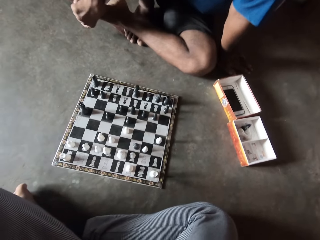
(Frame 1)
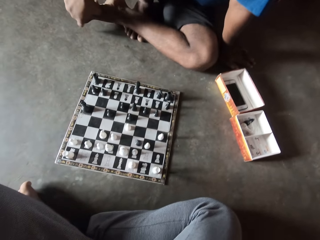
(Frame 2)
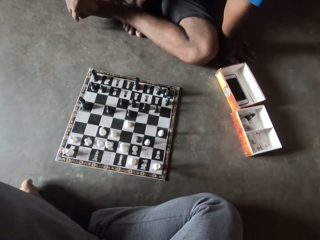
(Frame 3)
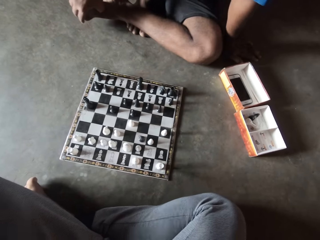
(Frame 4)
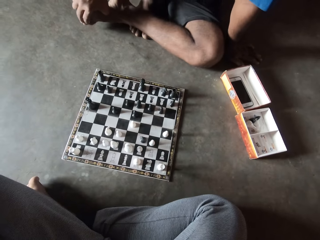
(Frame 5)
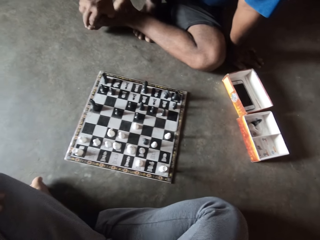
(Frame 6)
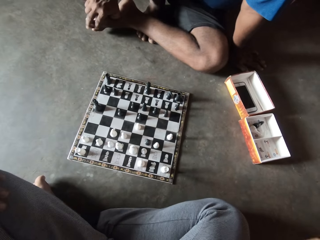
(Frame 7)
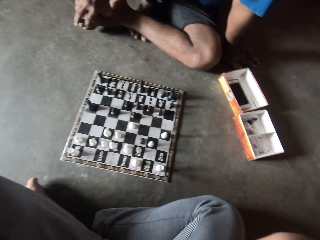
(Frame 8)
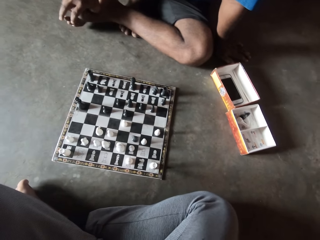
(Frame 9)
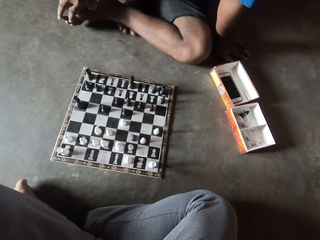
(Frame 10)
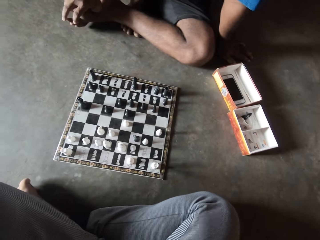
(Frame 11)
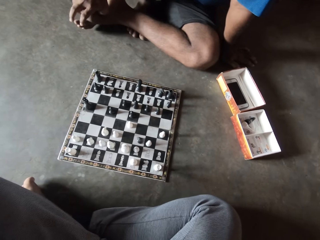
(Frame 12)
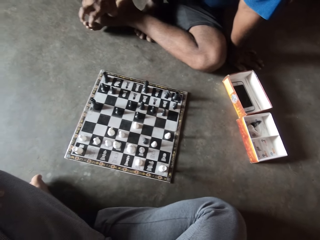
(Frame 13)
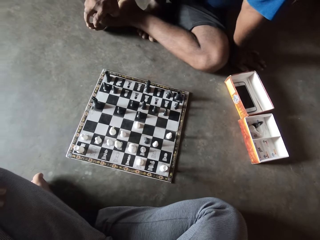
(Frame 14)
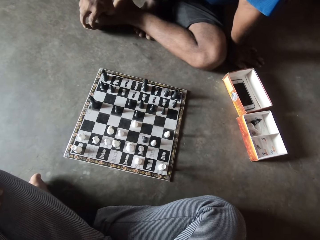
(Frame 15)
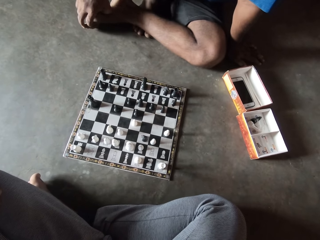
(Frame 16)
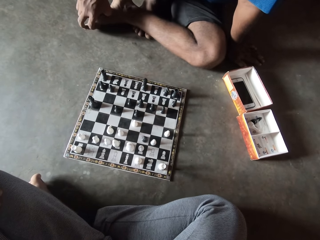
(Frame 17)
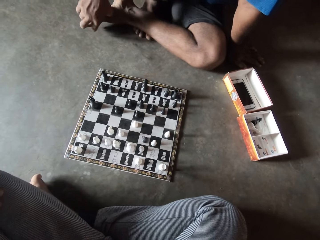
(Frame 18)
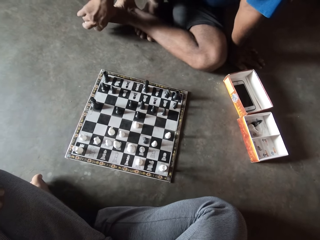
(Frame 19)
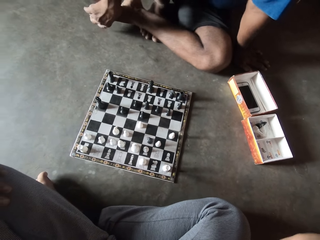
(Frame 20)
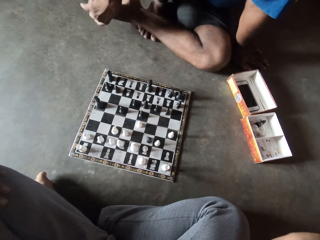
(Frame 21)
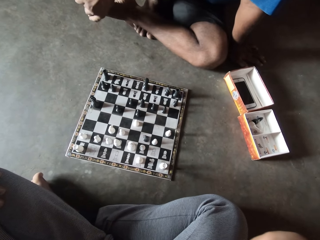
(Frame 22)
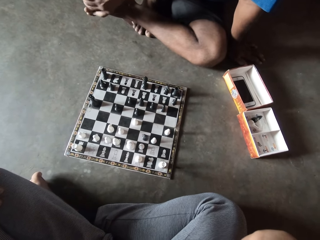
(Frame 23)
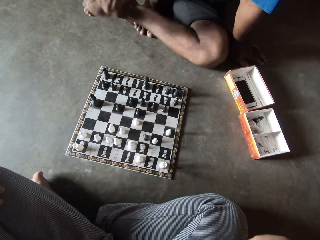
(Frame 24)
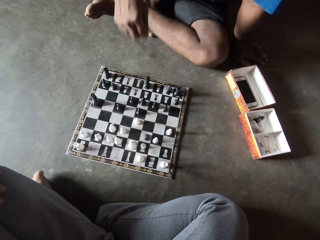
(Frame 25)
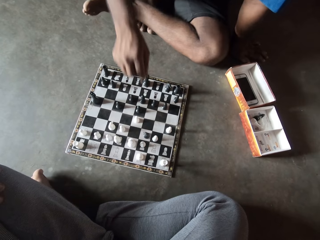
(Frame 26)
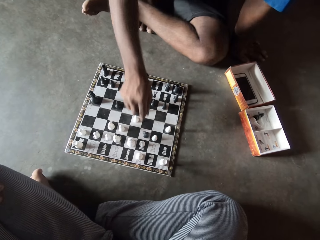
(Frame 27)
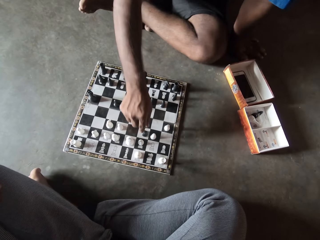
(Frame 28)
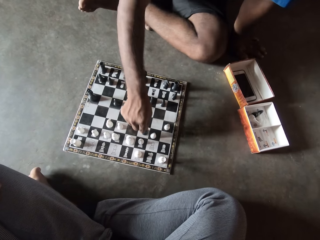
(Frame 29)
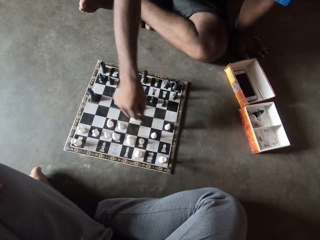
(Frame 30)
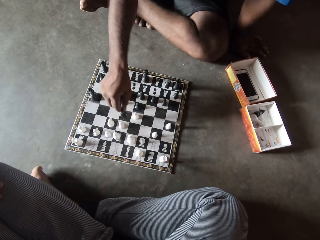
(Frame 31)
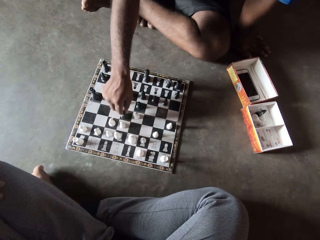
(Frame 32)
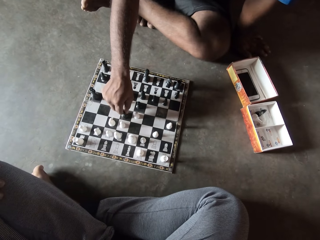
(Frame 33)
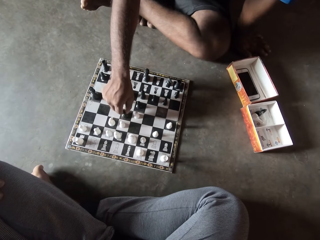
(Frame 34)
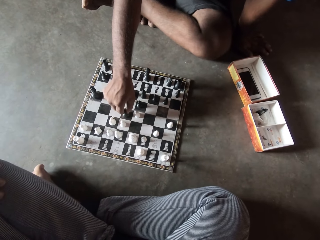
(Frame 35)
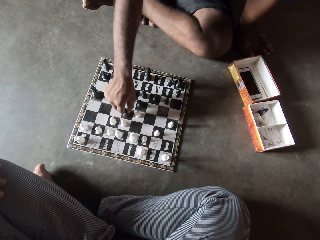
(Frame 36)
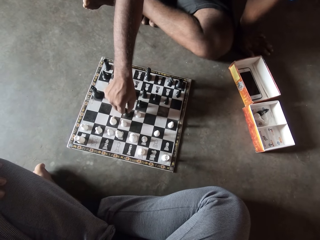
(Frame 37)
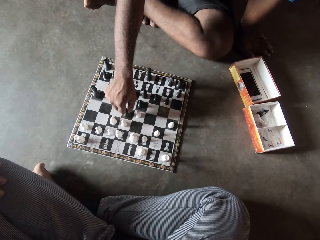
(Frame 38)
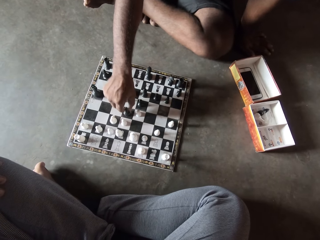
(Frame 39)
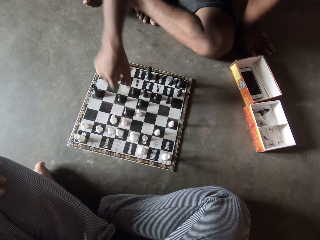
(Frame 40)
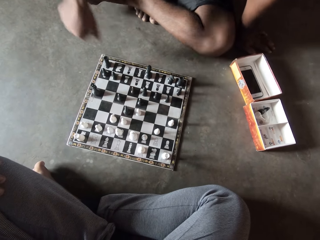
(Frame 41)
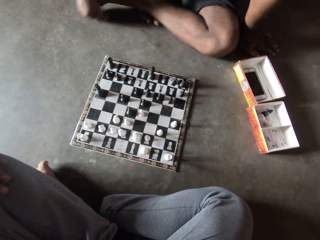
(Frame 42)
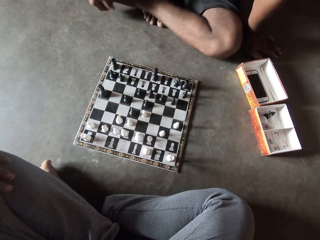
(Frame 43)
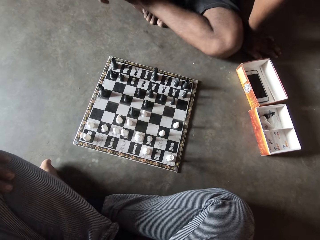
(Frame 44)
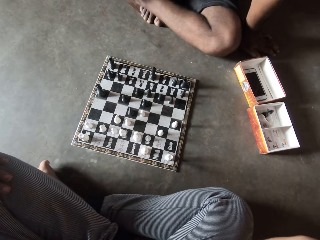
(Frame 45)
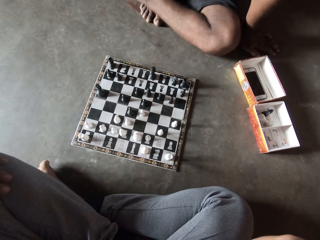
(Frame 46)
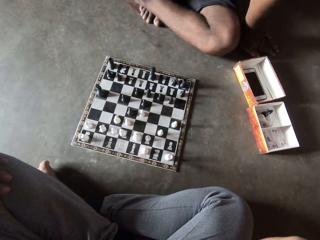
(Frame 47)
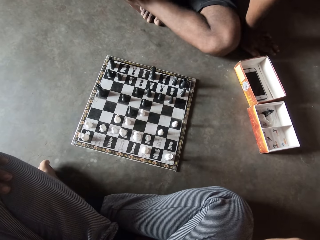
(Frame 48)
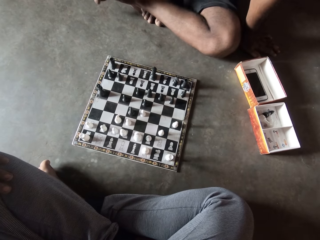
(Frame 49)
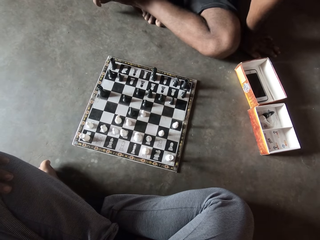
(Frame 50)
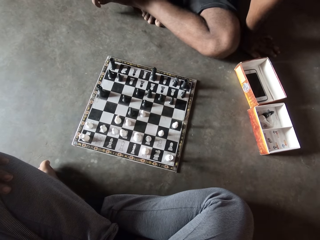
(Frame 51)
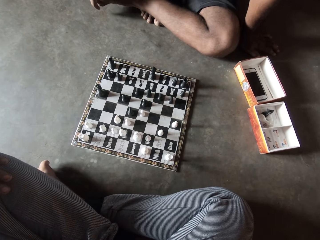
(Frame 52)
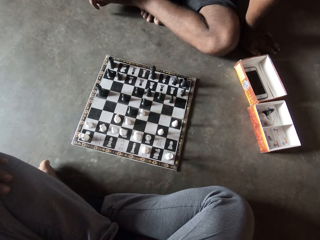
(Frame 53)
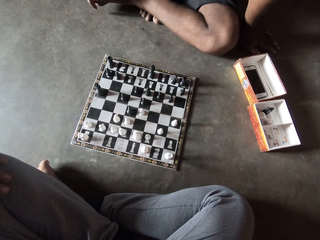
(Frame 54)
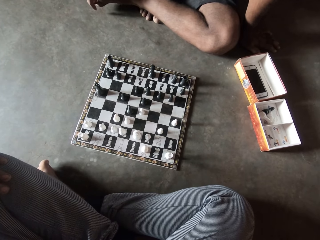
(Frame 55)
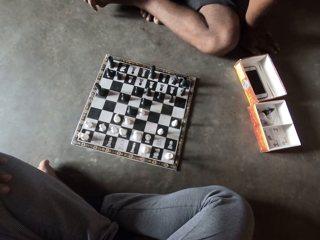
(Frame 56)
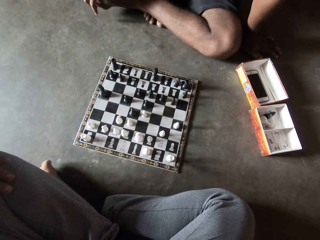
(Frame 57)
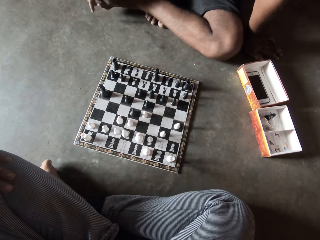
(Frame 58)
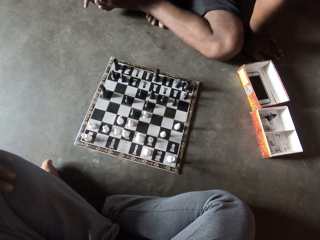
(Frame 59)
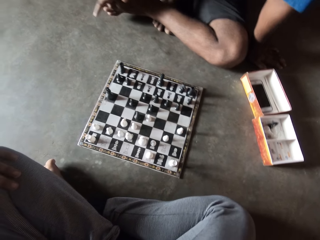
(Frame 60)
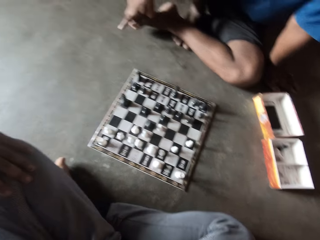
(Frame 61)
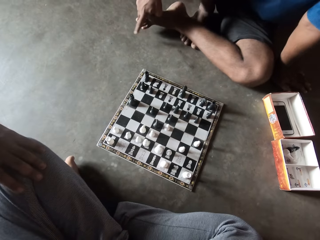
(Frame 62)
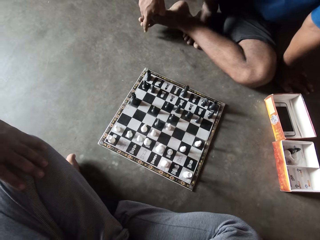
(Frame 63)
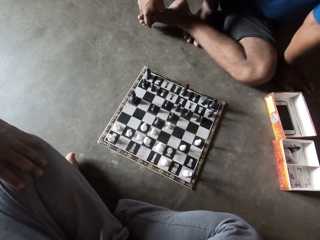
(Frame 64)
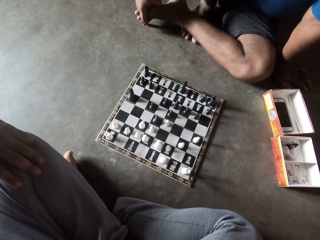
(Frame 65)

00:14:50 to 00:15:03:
A man holds his toe. The man makes a move on the chess board with his right hand, pulls his hand off the chess piece, and holds his leg with his hand.

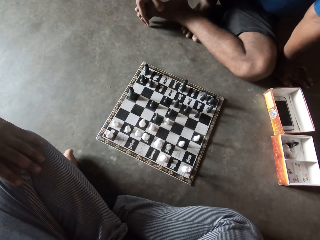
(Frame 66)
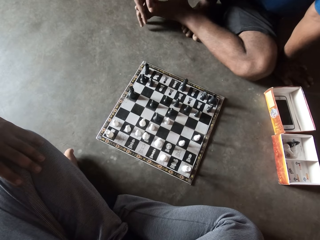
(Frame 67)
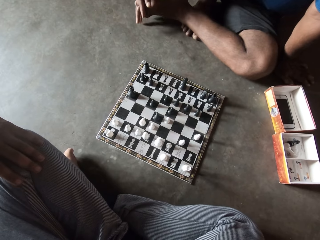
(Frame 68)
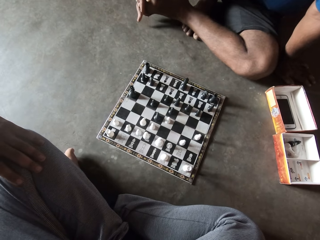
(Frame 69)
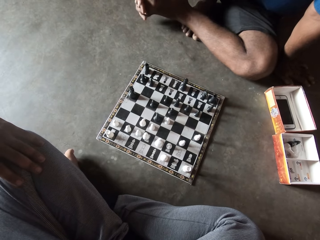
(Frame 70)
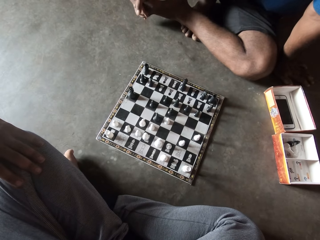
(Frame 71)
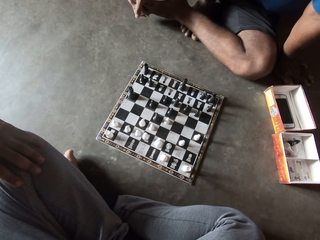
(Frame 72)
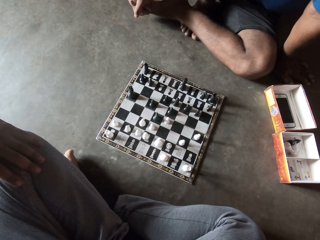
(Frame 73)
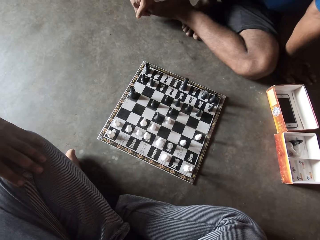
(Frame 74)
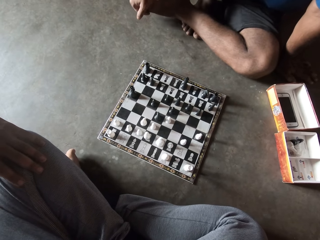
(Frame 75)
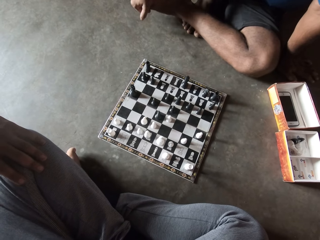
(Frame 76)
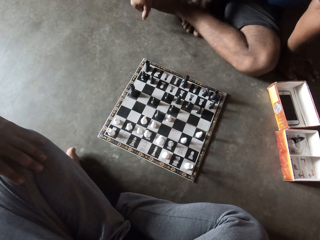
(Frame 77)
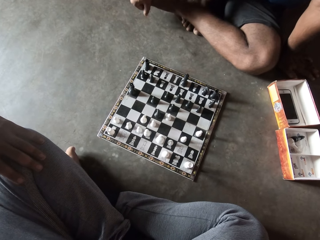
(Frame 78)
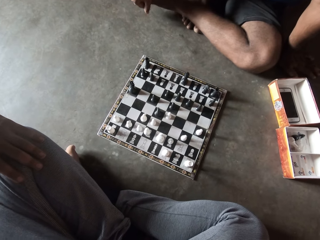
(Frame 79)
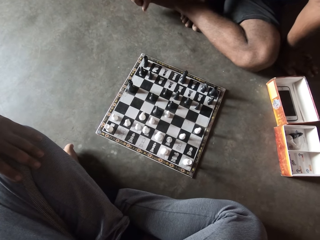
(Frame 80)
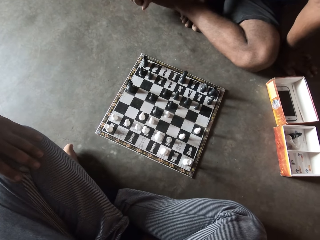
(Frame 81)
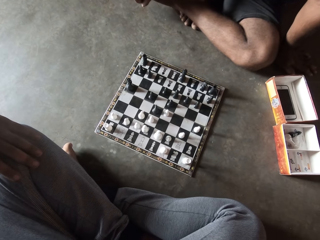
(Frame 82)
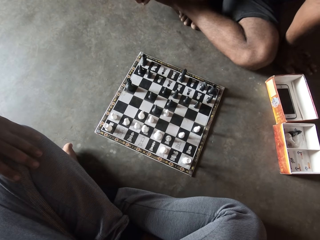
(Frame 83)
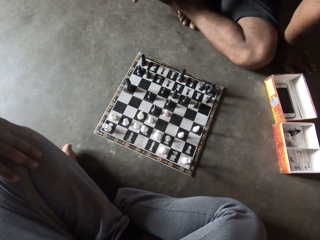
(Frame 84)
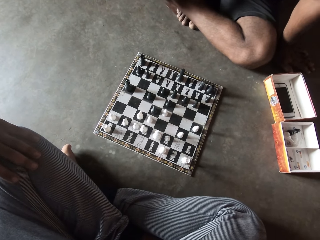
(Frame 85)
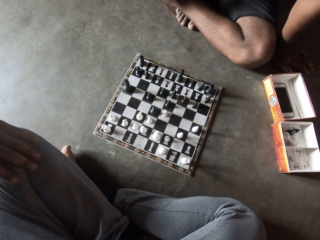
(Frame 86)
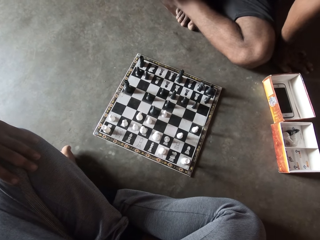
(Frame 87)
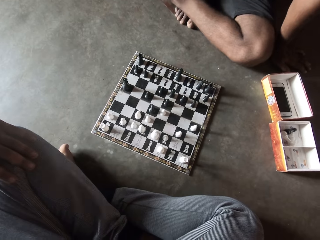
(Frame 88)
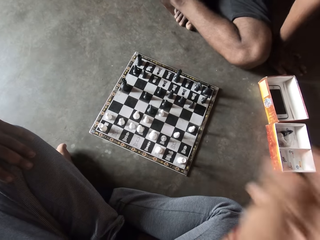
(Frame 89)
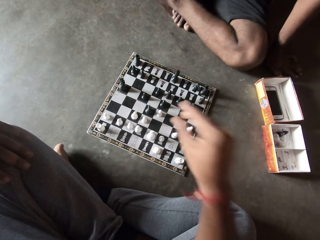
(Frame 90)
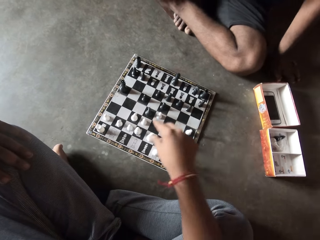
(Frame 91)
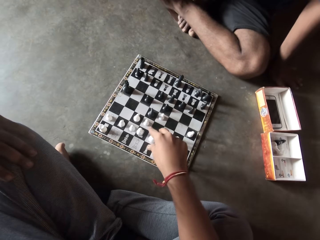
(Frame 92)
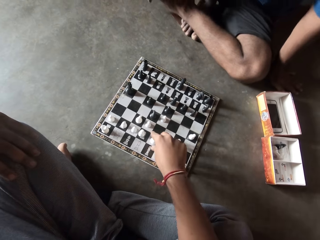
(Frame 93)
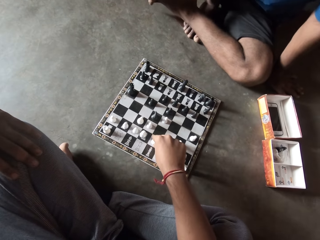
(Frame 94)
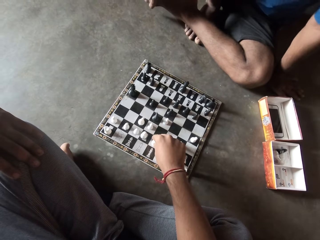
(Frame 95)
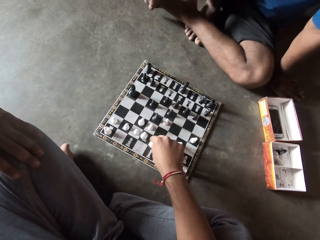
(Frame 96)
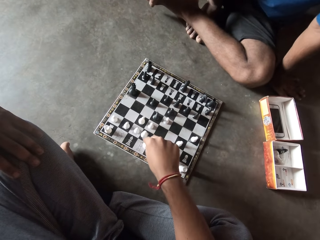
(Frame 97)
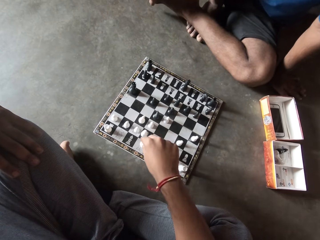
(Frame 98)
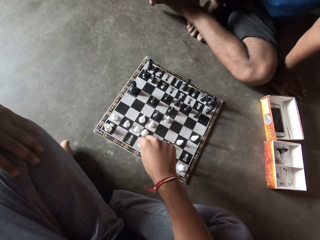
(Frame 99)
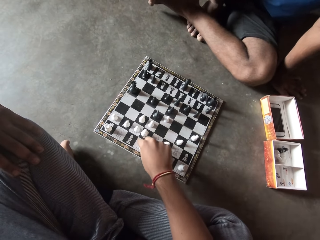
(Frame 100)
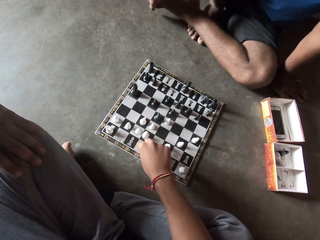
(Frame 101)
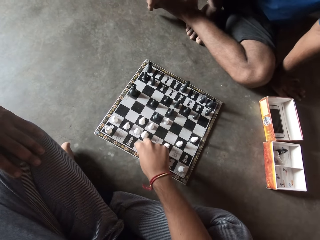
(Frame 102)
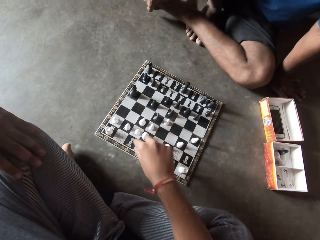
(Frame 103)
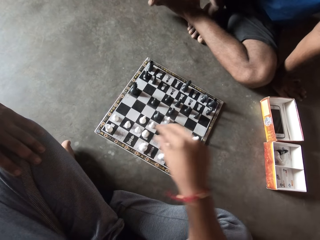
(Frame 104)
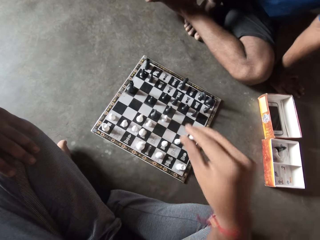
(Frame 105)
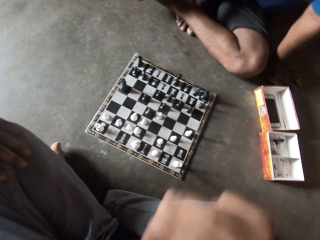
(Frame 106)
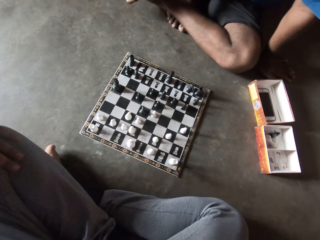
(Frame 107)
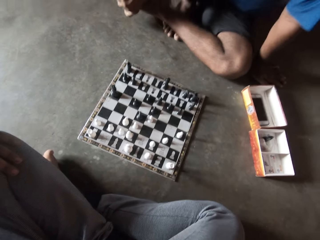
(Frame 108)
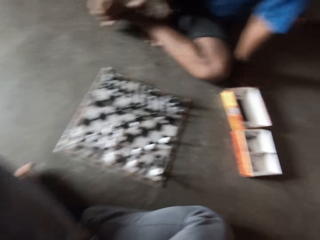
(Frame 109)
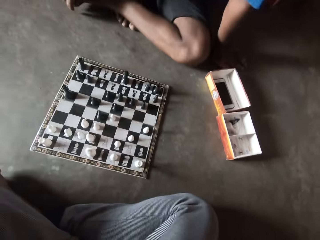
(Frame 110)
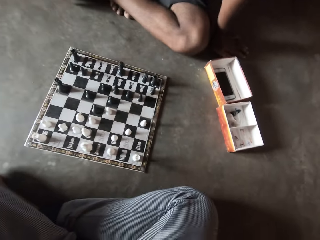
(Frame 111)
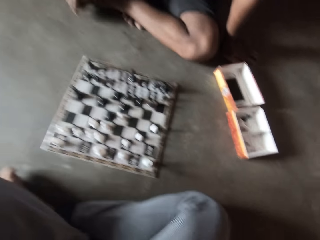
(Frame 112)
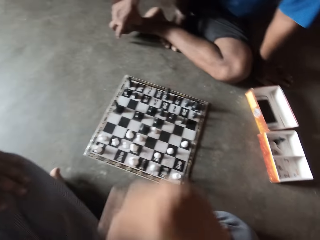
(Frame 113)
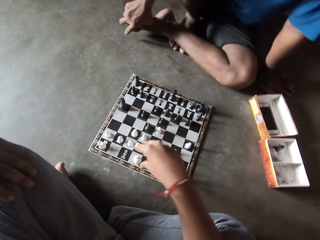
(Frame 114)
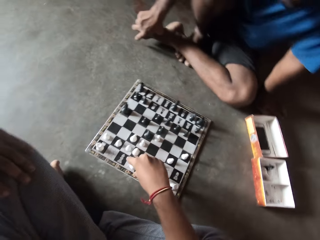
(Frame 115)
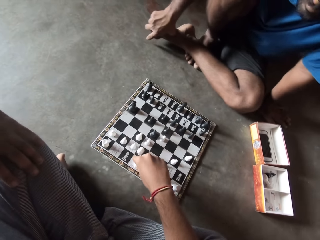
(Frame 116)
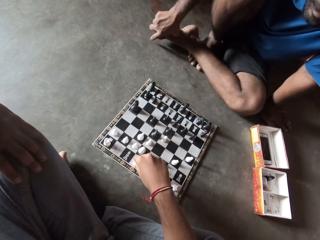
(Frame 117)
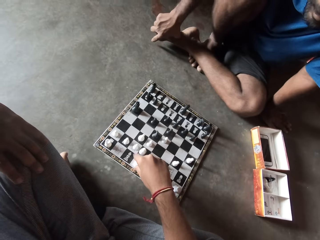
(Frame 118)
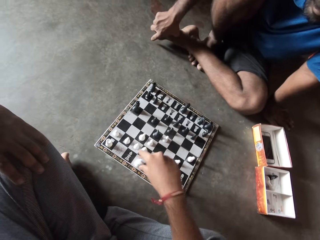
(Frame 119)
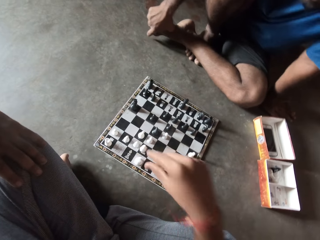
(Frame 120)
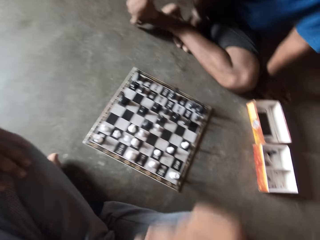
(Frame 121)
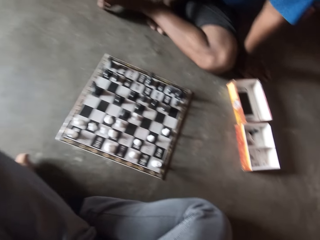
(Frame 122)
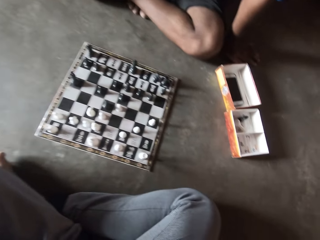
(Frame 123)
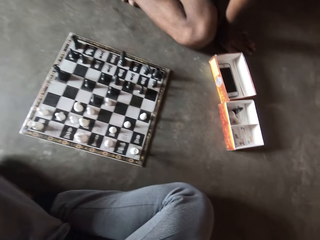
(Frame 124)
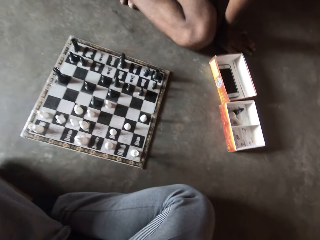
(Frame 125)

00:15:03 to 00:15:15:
The camera wearer makes a move on the chess board with his right hand. He pulls his hand off the chess piece. He adjusts a chess piece on the chess board with his right hand. He holds the chess piece. He pulls his hand off the chess piece.
